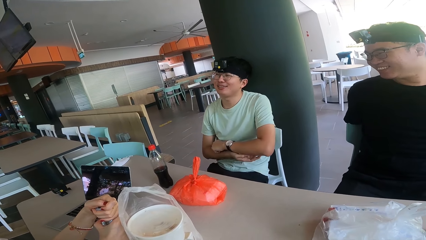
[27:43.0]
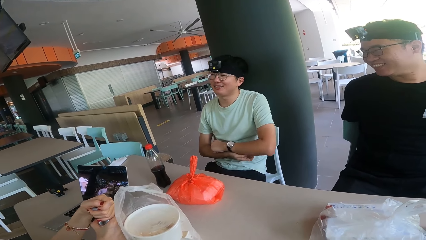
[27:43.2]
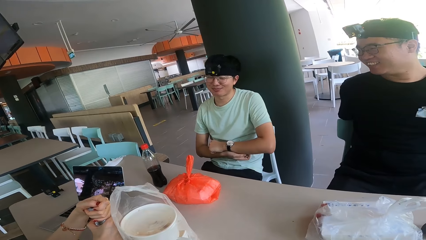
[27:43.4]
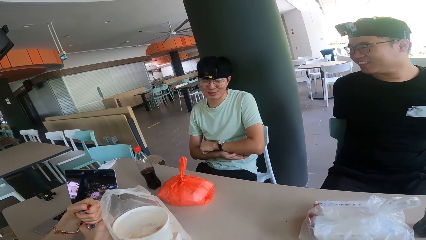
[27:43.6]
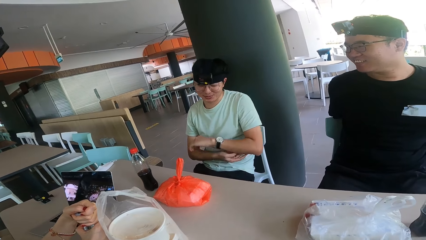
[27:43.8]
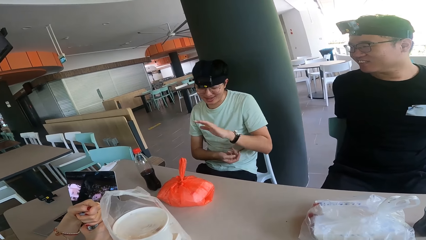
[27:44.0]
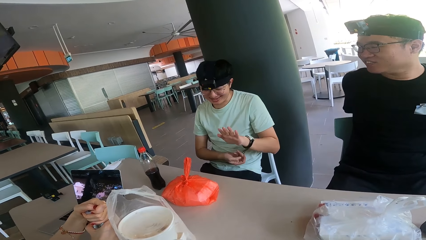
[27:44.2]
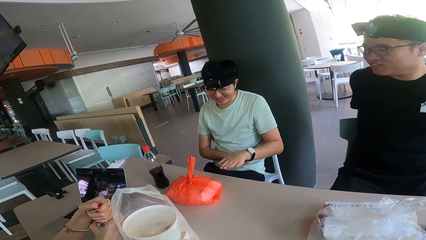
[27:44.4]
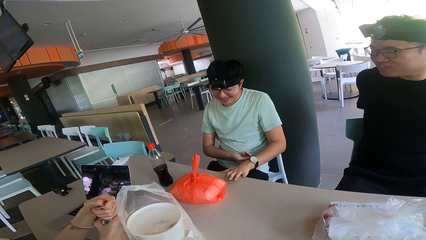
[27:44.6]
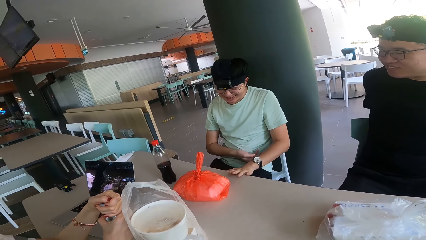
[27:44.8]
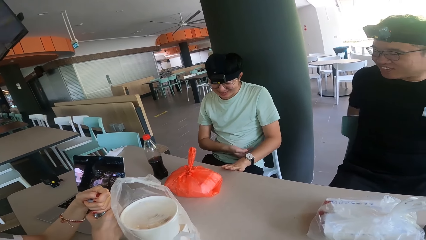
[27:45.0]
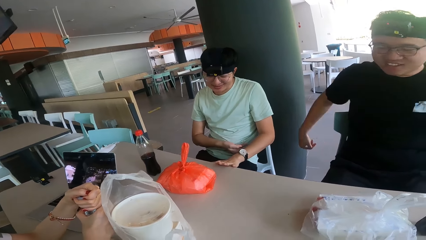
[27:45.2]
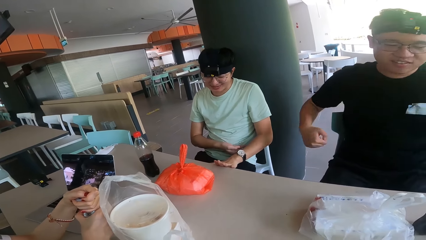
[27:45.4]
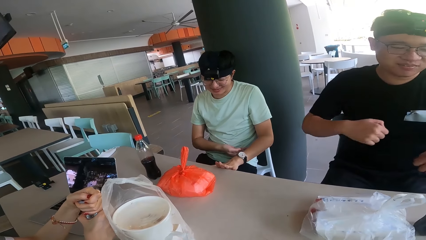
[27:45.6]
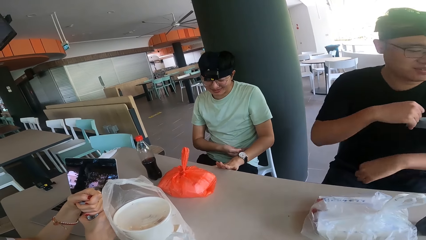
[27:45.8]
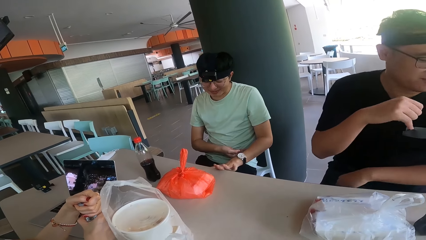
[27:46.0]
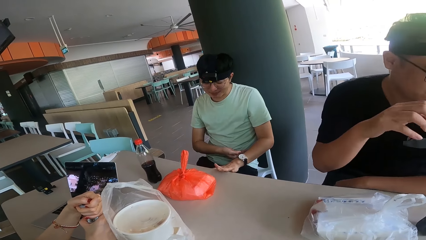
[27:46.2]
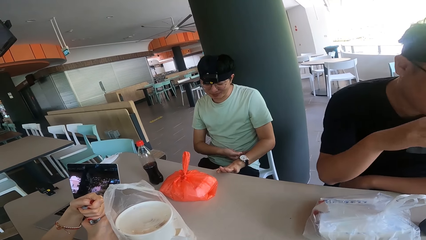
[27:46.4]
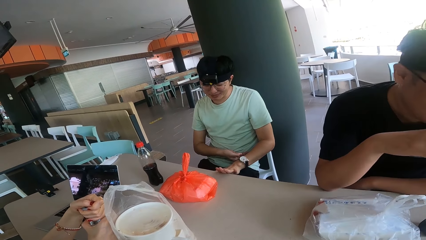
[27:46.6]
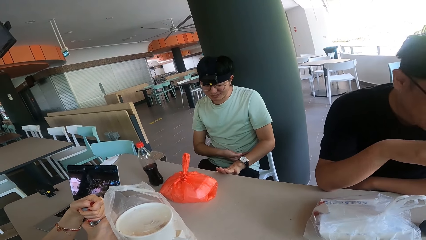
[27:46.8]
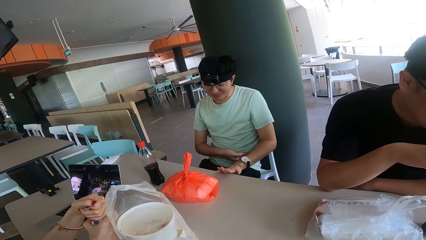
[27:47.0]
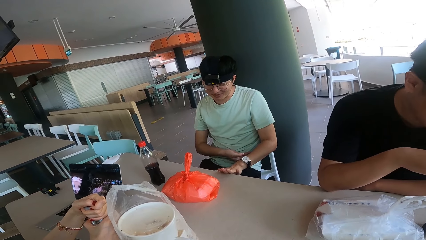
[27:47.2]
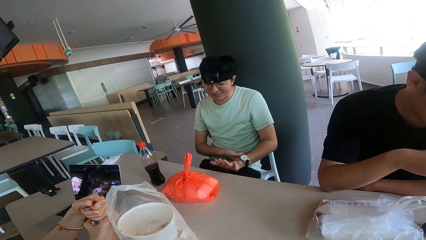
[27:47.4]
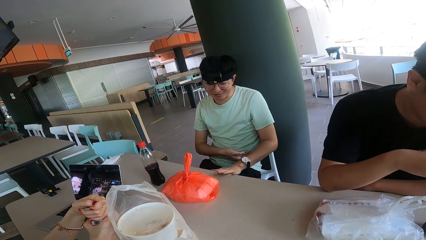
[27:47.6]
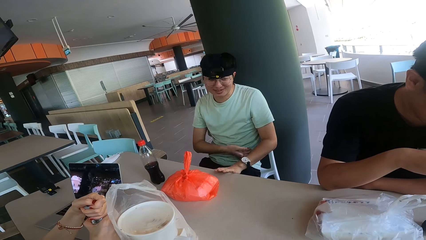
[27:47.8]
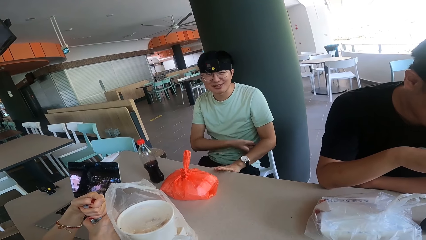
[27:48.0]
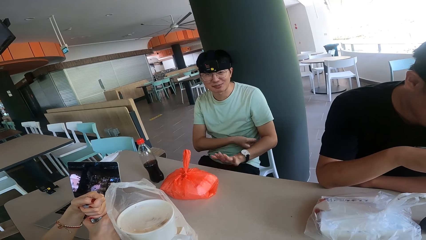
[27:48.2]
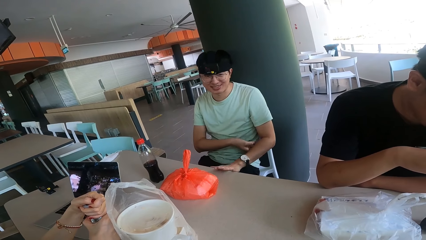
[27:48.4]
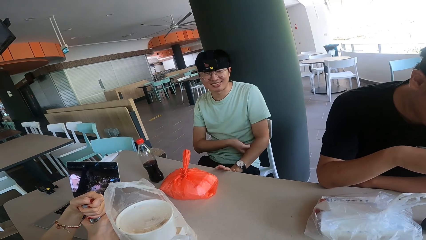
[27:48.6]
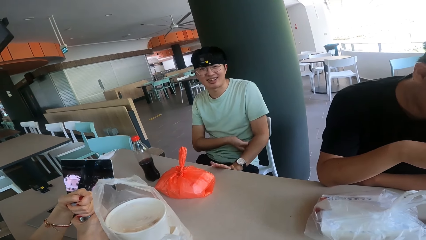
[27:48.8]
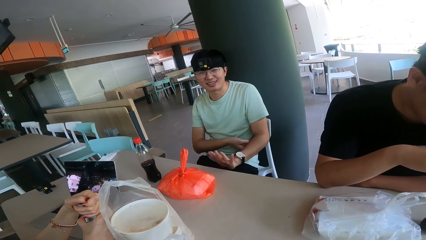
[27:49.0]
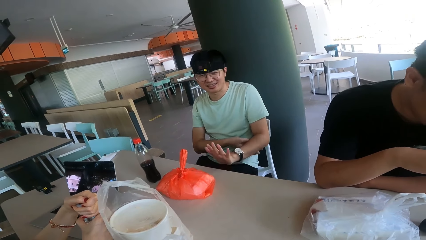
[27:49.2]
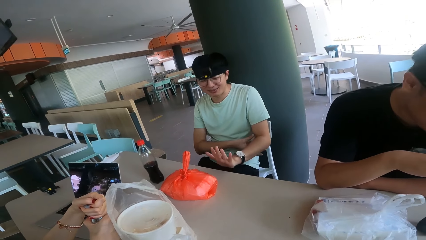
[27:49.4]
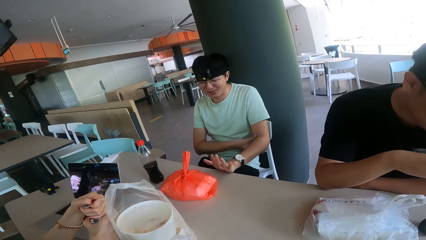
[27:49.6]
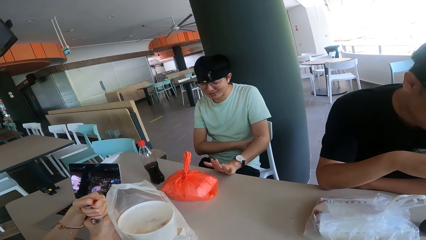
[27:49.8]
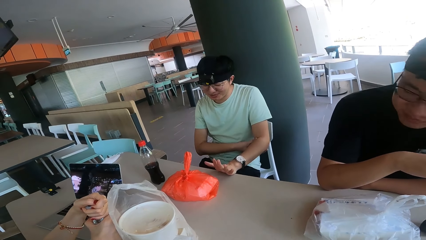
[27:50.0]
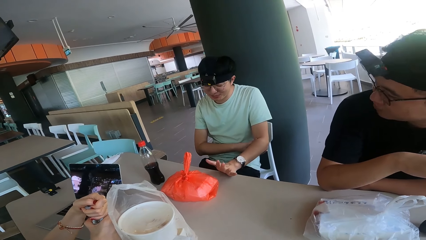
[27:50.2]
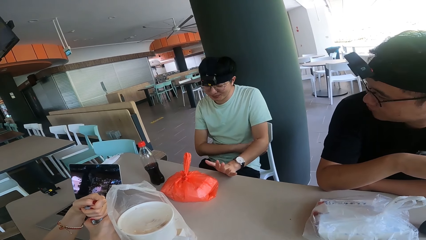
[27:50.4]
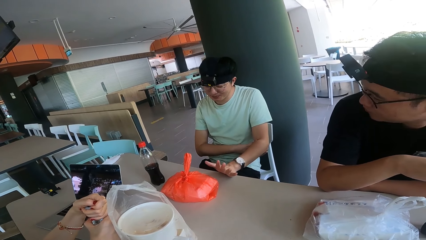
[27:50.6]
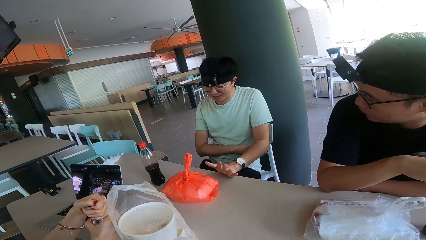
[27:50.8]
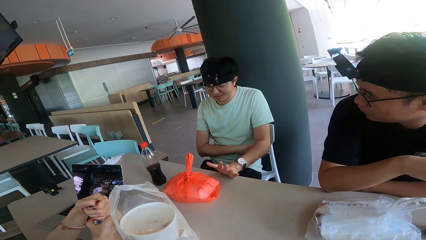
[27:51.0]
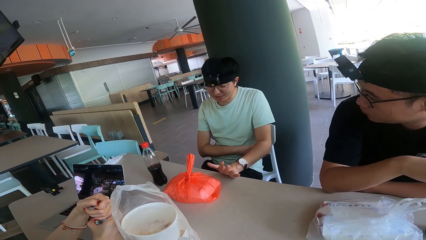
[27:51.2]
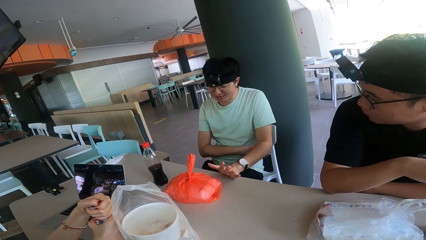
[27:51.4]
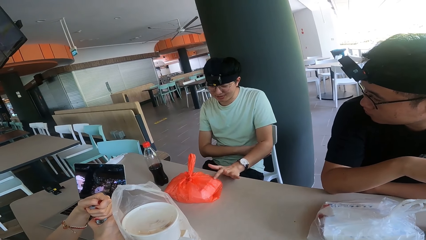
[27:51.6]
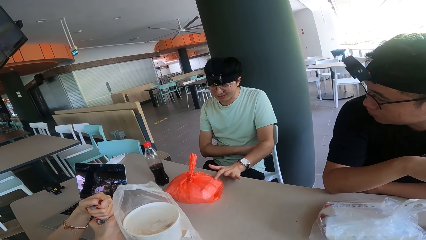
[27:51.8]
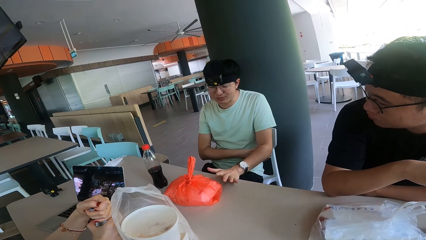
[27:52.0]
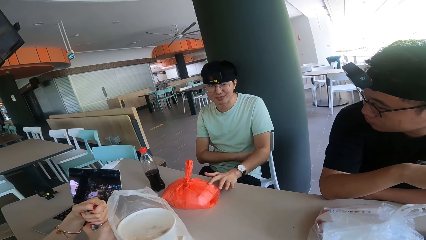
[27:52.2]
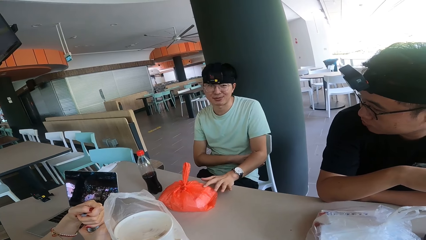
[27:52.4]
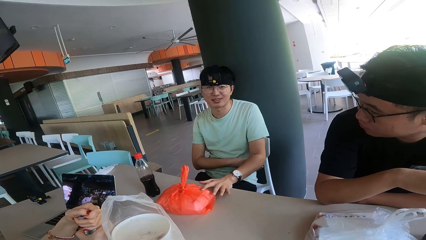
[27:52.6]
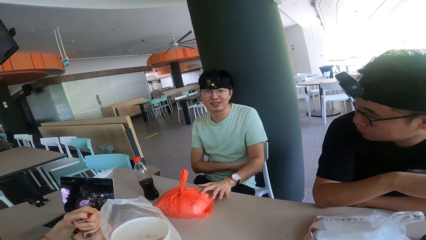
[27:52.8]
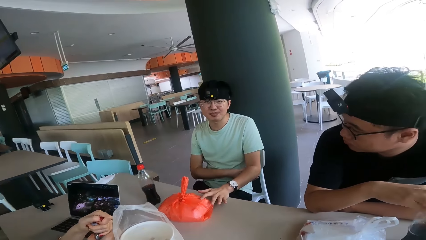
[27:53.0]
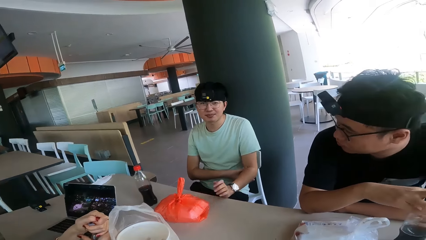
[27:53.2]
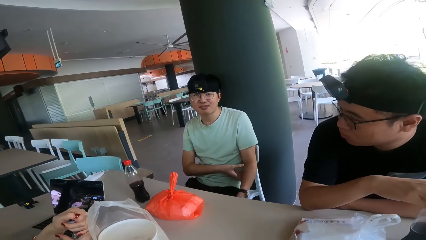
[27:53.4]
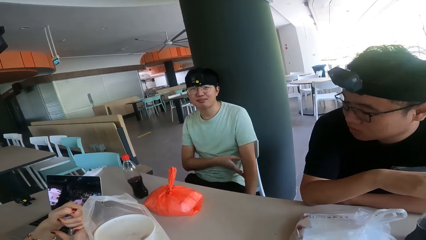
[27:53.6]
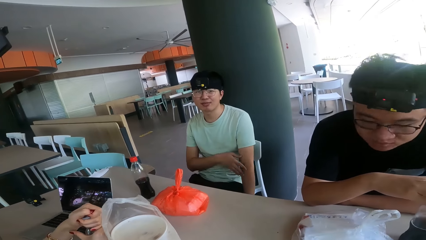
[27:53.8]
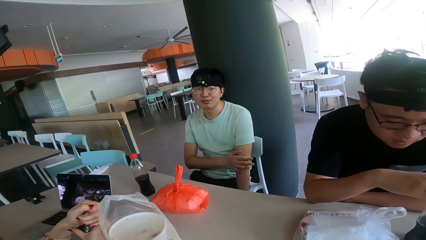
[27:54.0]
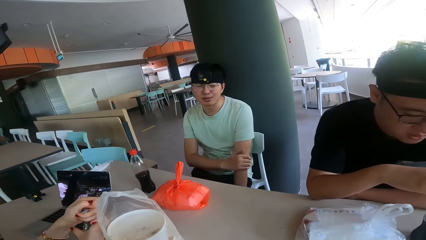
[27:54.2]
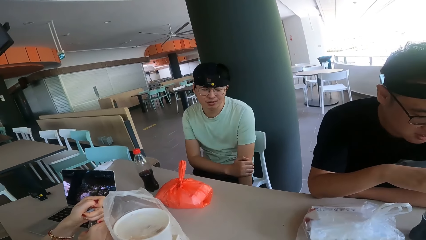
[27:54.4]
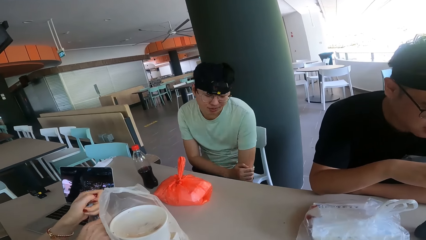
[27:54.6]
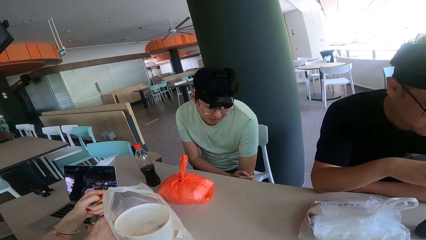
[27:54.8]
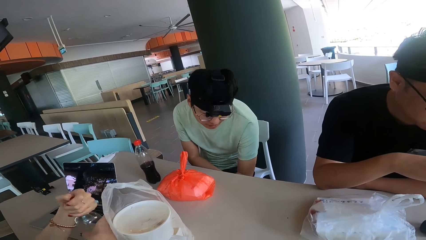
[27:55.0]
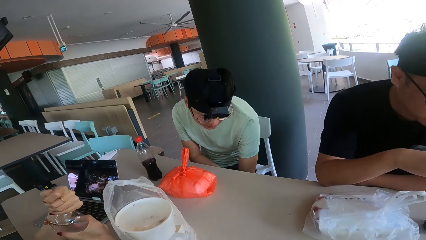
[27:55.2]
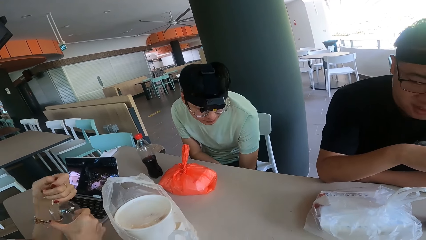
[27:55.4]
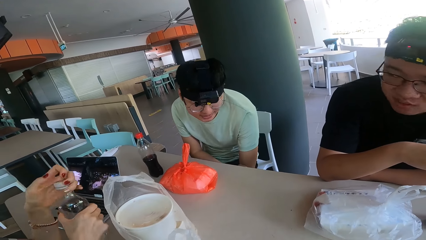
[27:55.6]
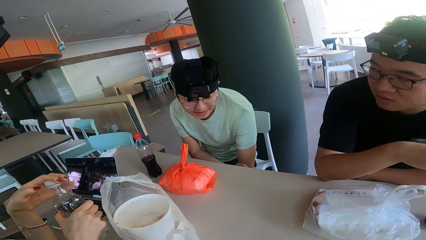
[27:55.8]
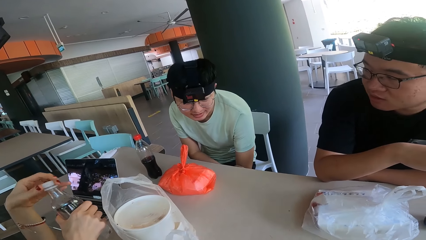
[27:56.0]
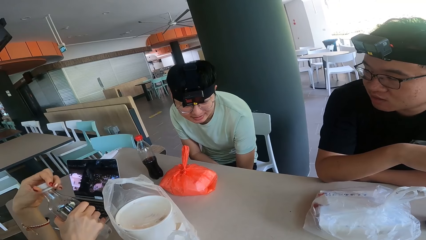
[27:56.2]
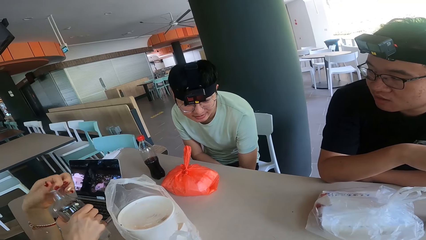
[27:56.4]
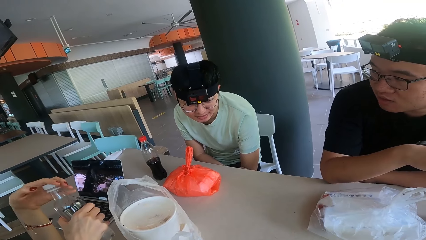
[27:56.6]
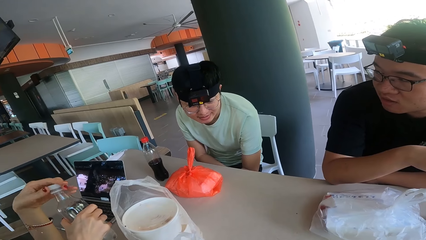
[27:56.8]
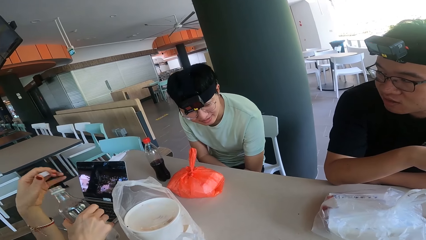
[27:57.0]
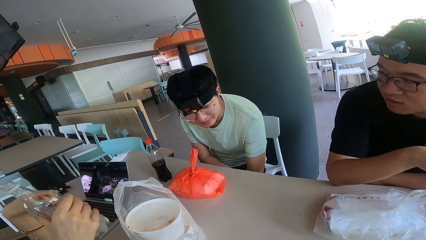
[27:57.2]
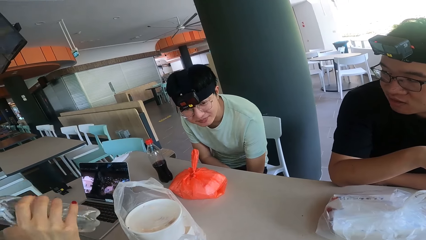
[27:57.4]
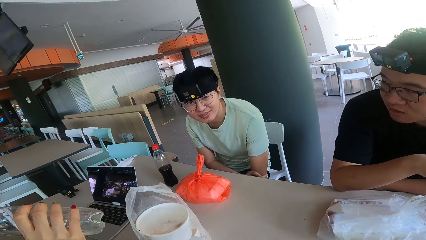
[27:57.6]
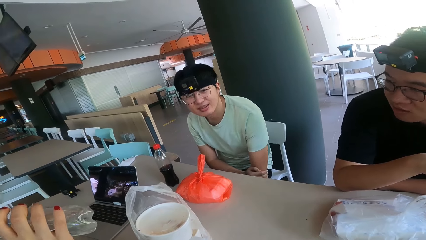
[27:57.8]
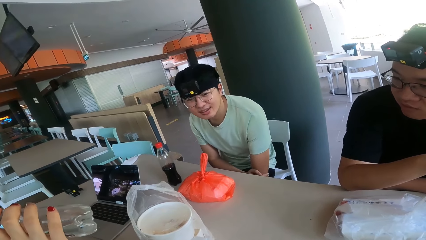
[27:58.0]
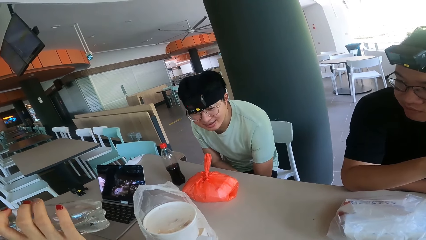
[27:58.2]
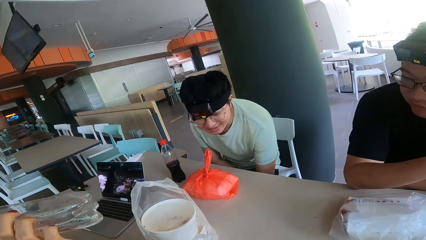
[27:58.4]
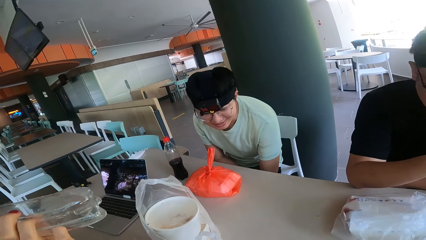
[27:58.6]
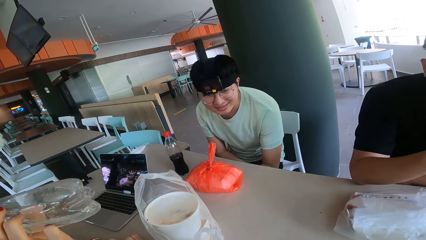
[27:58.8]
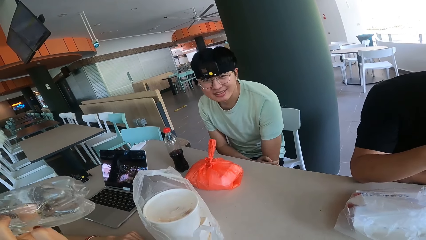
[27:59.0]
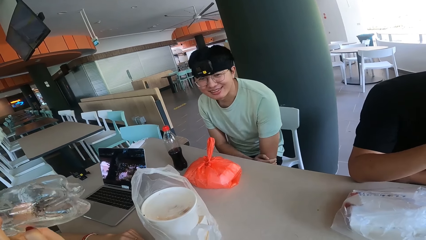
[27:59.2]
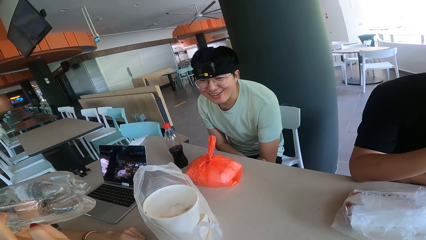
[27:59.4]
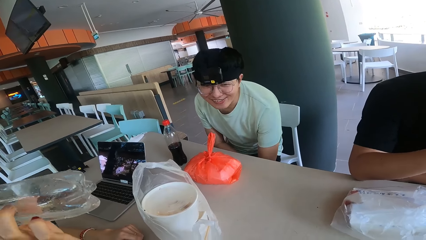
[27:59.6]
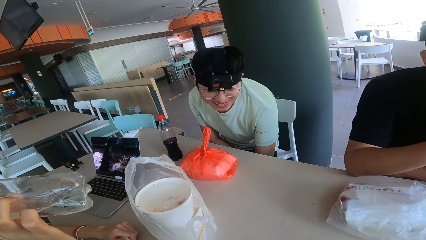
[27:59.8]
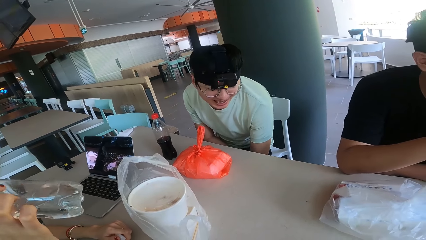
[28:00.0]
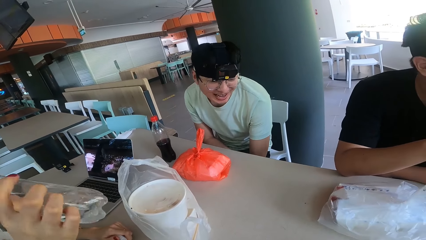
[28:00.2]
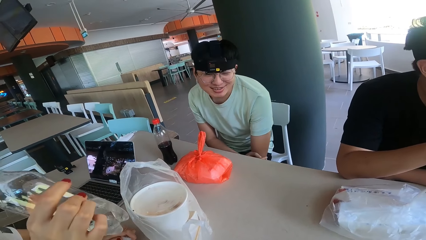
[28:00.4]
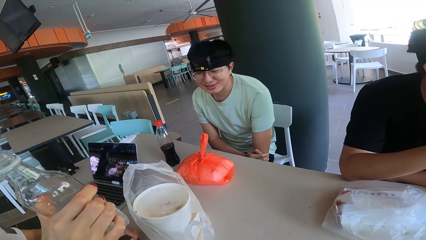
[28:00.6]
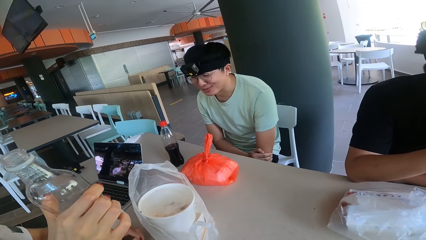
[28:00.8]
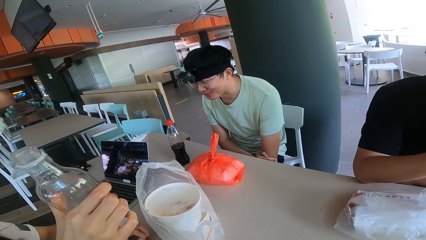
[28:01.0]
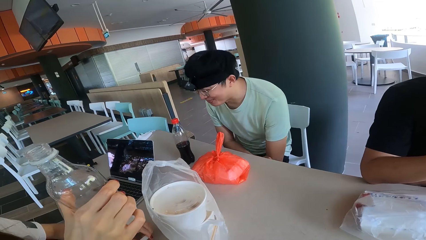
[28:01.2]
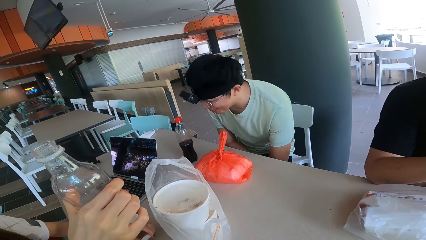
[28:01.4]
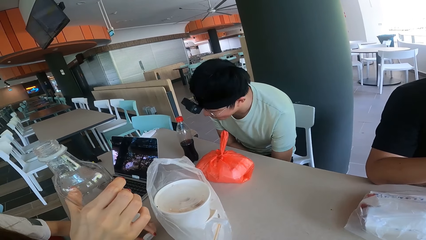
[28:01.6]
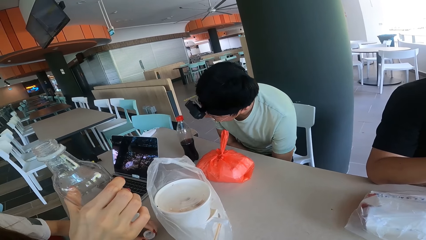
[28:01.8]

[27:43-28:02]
A man touches the table. The man holds the table. Another man leans on the table. The first man looks at the camera wearer. A woman opens the bottle and drinks water in the bottle.
